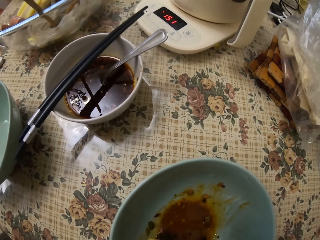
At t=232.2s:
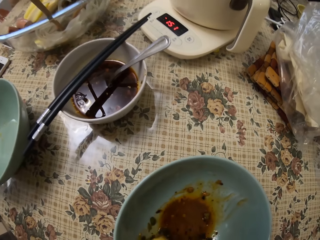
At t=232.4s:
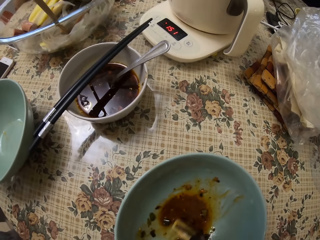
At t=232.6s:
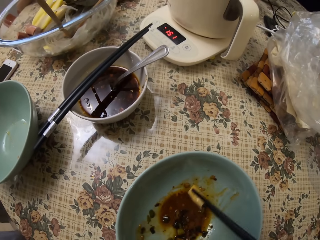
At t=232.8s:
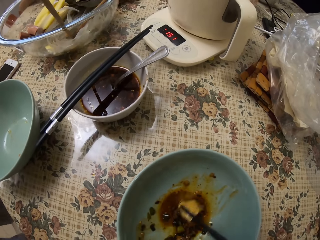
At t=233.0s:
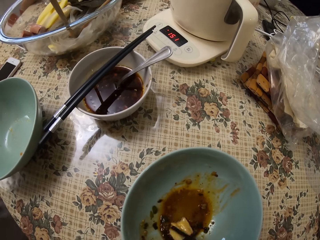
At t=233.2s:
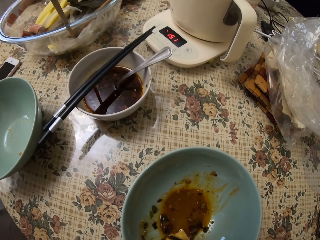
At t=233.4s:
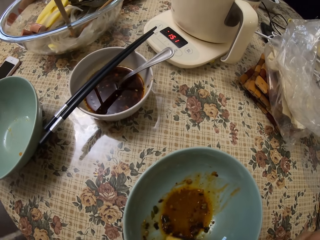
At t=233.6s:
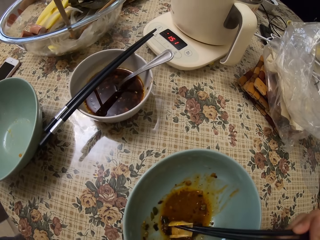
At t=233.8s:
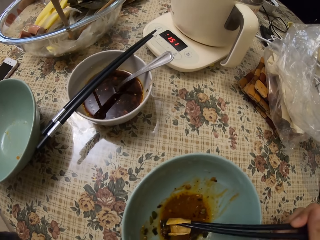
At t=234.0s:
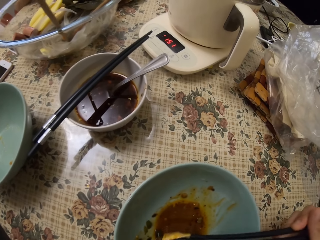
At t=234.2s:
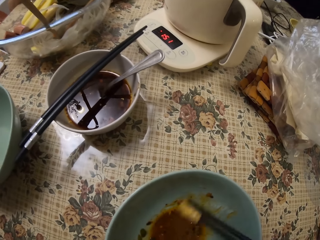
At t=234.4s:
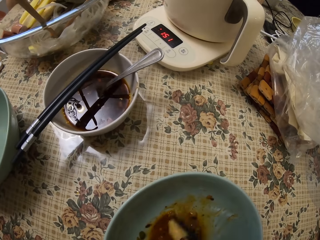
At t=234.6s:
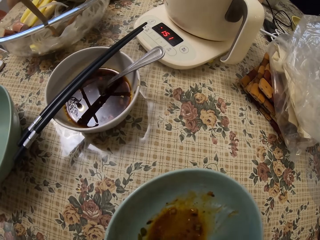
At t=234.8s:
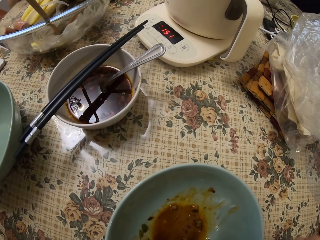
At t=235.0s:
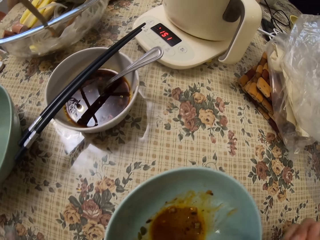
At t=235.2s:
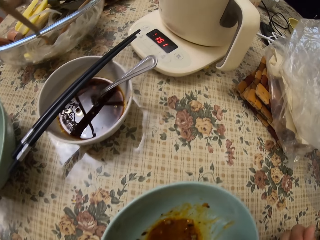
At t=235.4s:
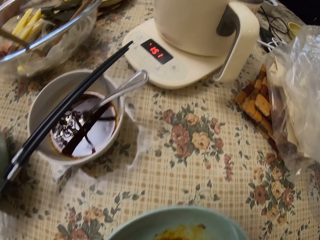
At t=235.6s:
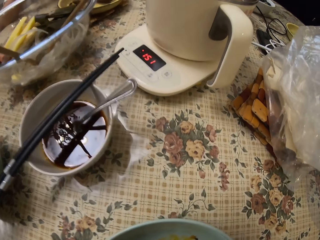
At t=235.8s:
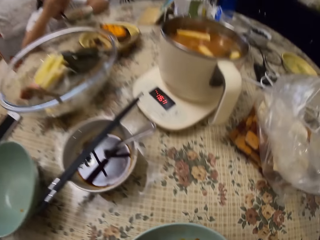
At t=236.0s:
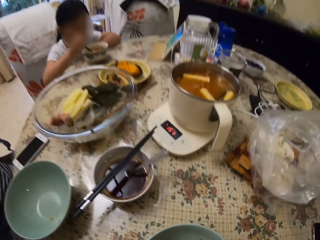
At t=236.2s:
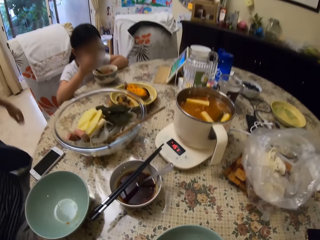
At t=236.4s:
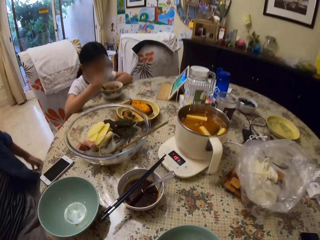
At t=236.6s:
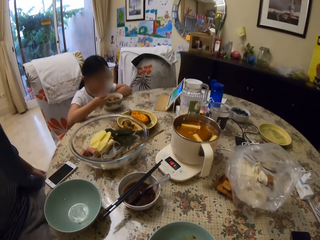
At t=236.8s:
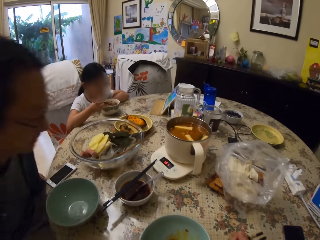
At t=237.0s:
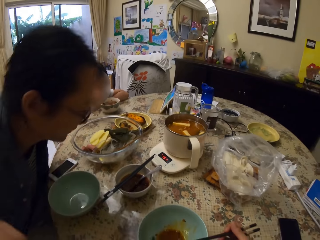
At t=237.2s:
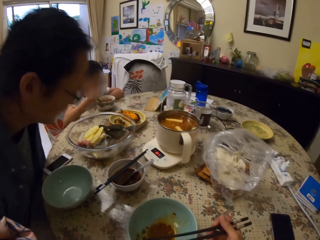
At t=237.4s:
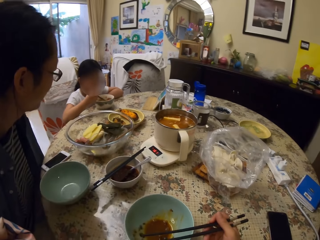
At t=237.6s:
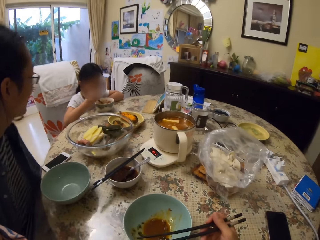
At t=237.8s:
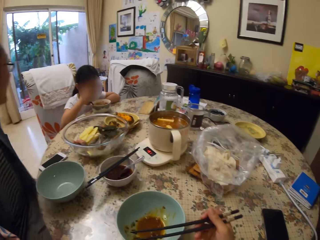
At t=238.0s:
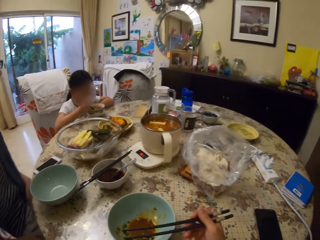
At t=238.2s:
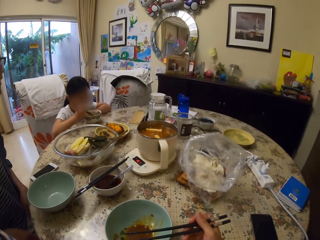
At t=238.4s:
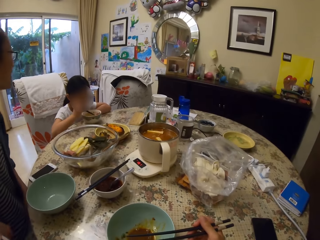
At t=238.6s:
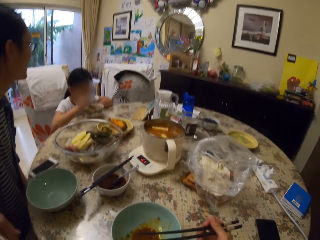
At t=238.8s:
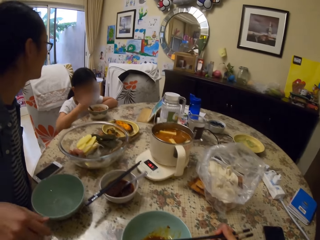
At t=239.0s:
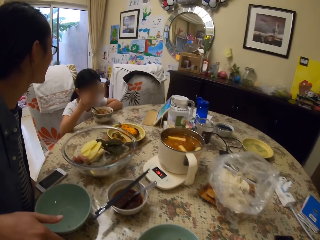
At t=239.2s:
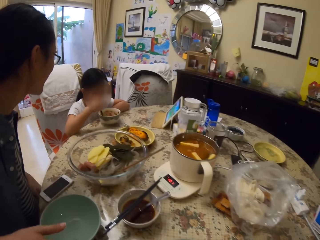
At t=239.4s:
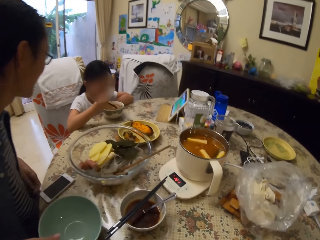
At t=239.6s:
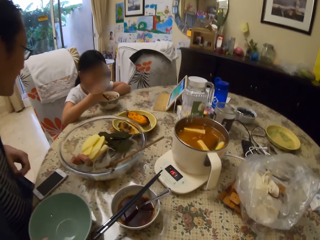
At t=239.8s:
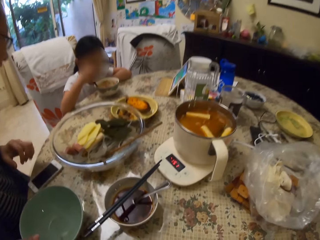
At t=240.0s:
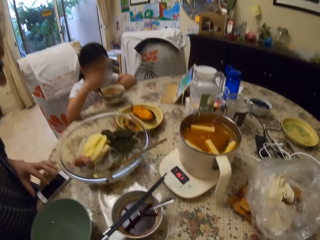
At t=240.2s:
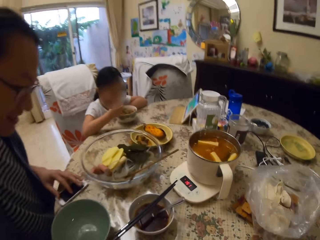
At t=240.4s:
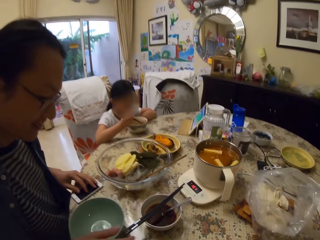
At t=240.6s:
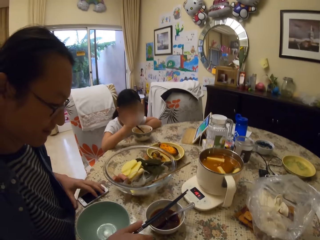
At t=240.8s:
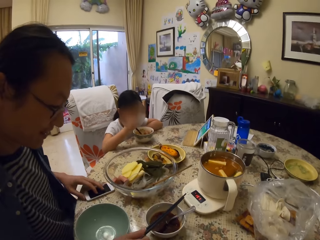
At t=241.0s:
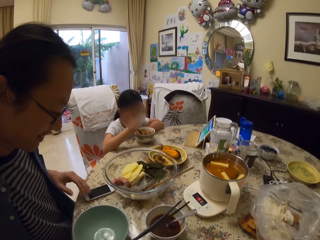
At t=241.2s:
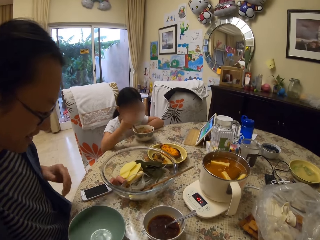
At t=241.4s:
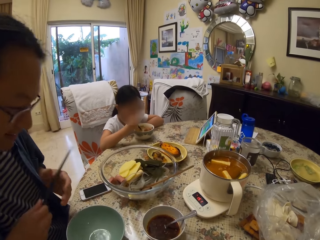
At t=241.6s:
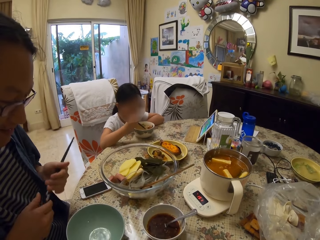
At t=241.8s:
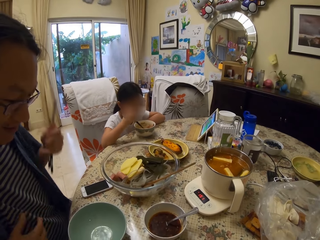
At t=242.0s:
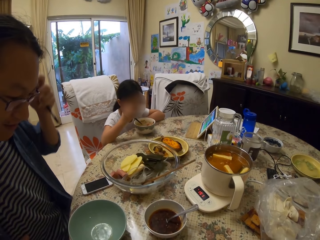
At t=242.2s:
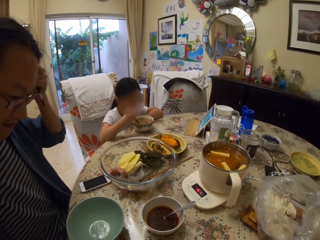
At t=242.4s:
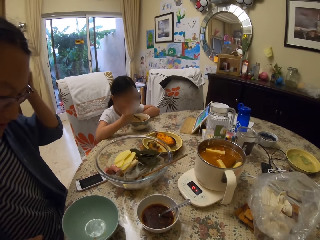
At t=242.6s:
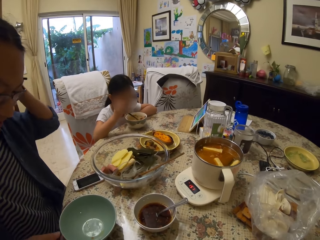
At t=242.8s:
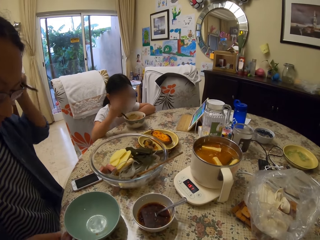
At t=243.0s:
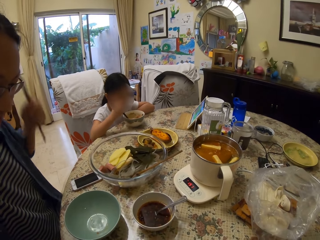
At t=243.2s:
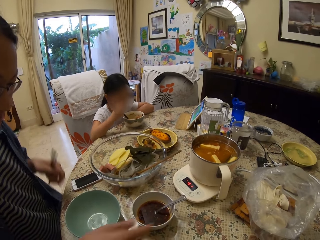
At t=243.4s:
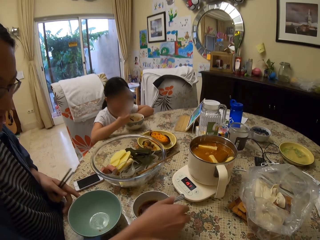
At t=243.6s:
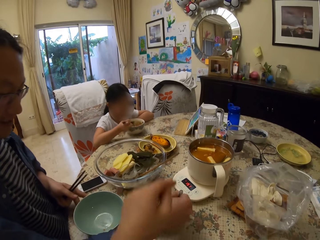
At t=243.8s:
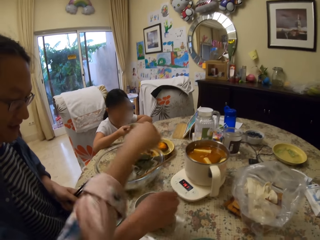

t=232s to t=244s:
The camera wearer stirs something in a bowl with chopsticks. A girl puts her hand on the table. A man moves around. The camera wearer bites something. A person eats something. The man sits on a chair. The camera wearer looks around. The man moves the chair forward. The girl moves something in a bowl with chopsticks. The man moves around and touches a phone. He picks chopsticks on a bowl, picks the chopsticks with the other hand and moves his hair.

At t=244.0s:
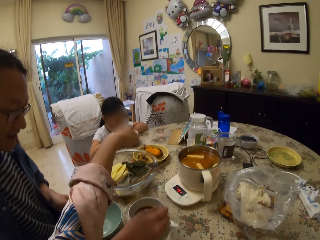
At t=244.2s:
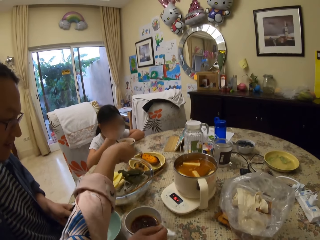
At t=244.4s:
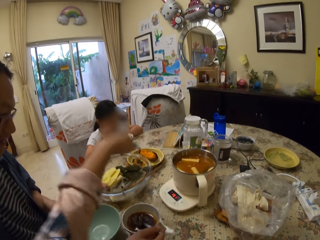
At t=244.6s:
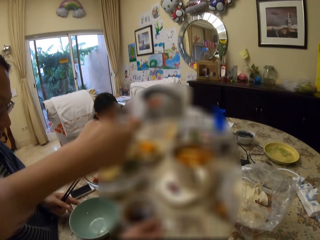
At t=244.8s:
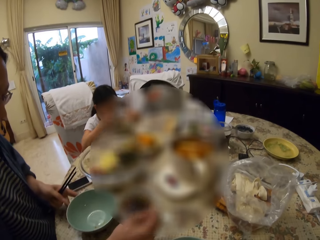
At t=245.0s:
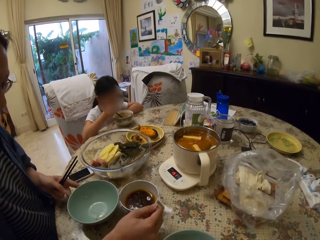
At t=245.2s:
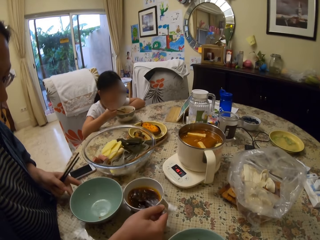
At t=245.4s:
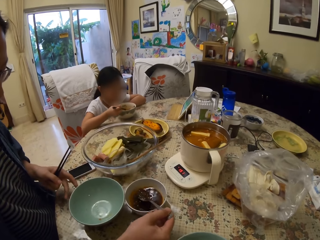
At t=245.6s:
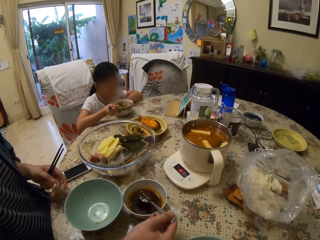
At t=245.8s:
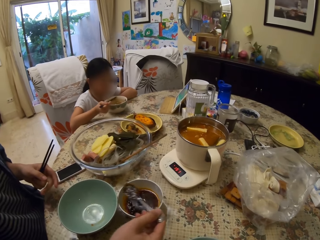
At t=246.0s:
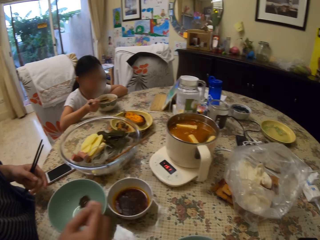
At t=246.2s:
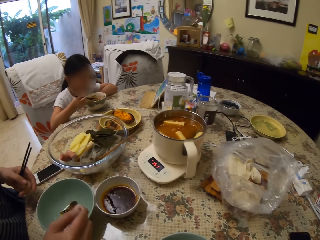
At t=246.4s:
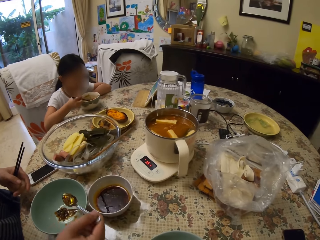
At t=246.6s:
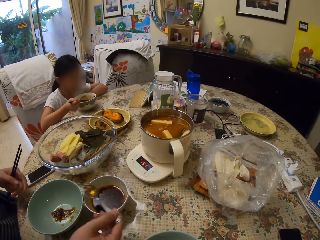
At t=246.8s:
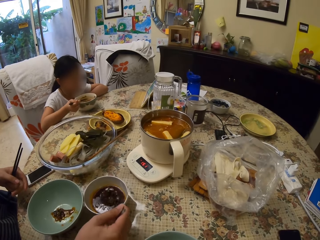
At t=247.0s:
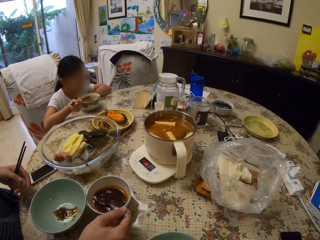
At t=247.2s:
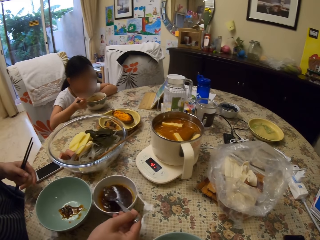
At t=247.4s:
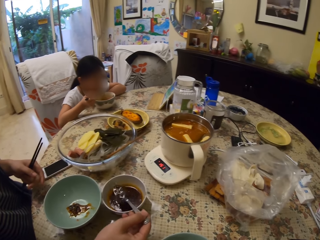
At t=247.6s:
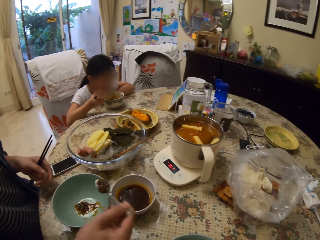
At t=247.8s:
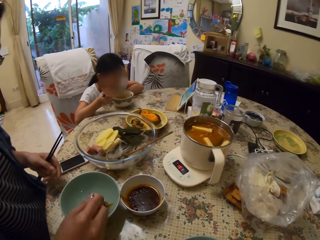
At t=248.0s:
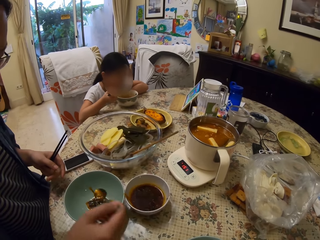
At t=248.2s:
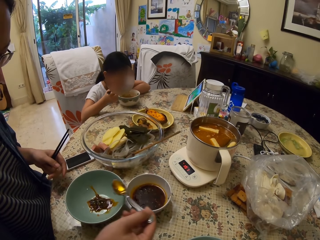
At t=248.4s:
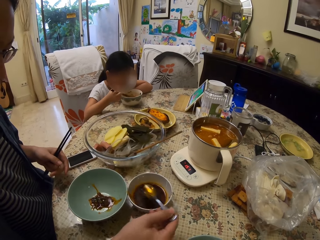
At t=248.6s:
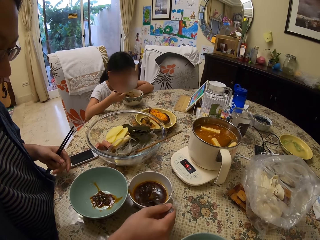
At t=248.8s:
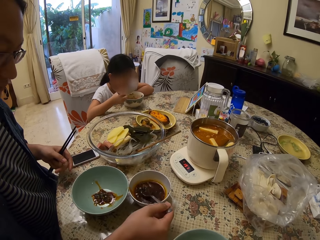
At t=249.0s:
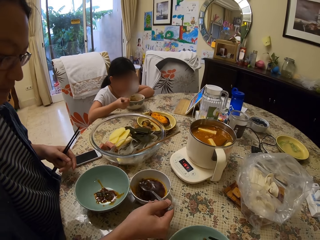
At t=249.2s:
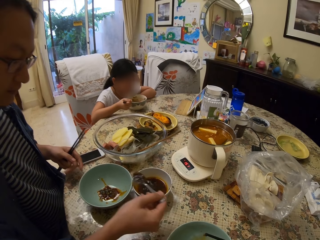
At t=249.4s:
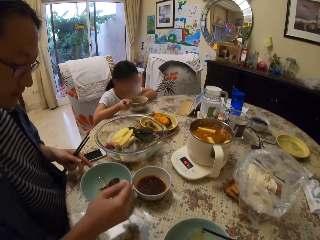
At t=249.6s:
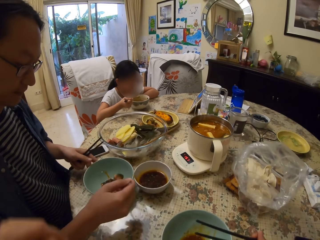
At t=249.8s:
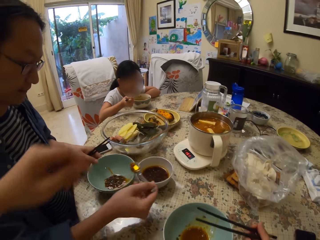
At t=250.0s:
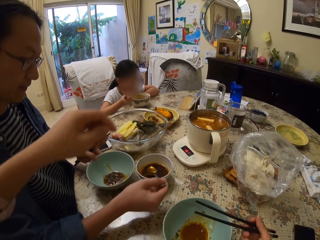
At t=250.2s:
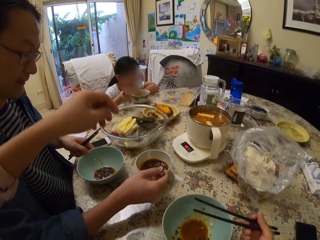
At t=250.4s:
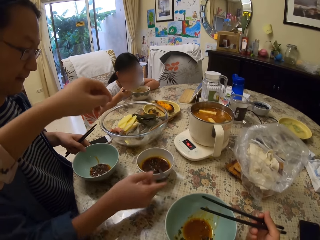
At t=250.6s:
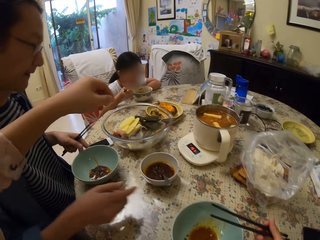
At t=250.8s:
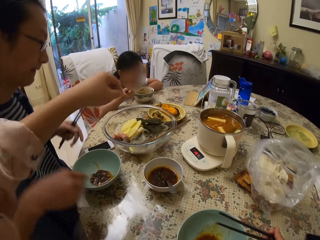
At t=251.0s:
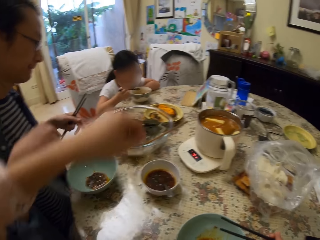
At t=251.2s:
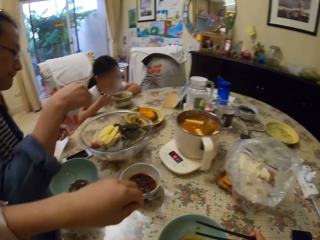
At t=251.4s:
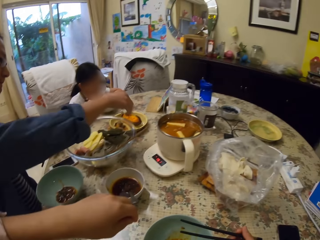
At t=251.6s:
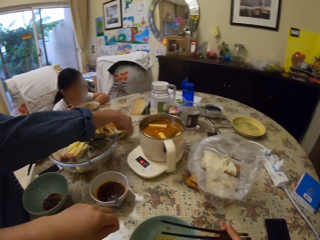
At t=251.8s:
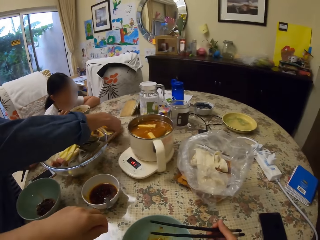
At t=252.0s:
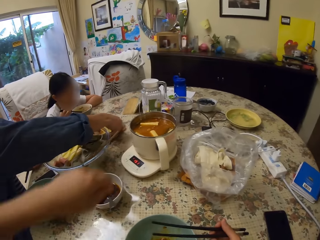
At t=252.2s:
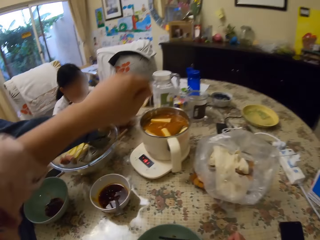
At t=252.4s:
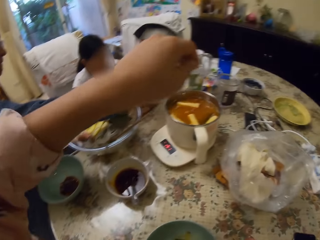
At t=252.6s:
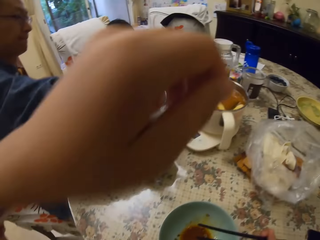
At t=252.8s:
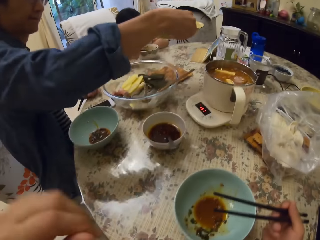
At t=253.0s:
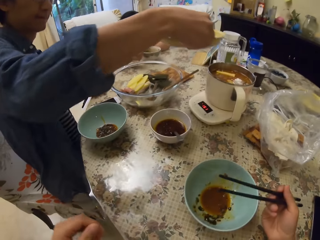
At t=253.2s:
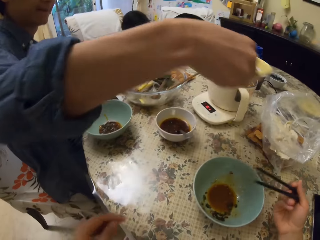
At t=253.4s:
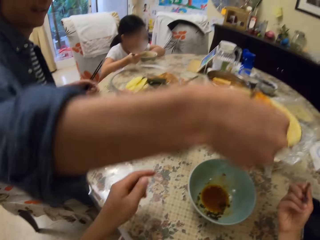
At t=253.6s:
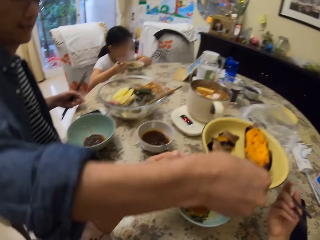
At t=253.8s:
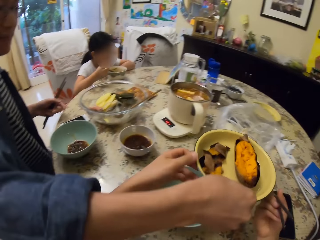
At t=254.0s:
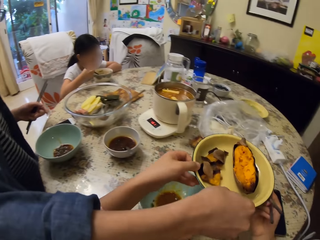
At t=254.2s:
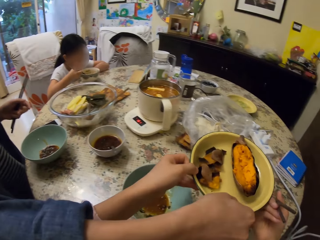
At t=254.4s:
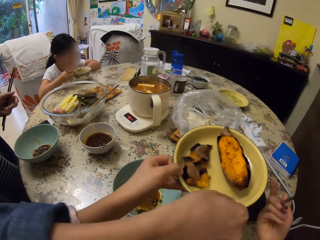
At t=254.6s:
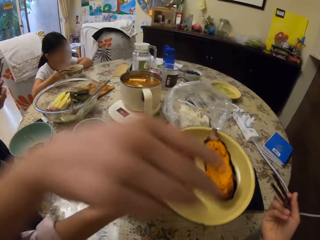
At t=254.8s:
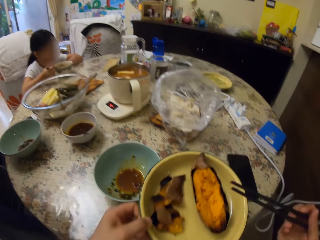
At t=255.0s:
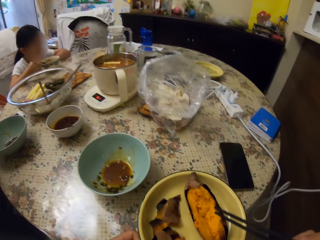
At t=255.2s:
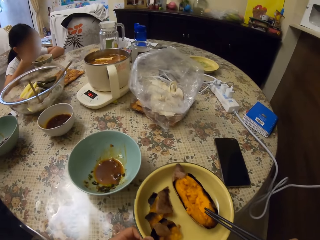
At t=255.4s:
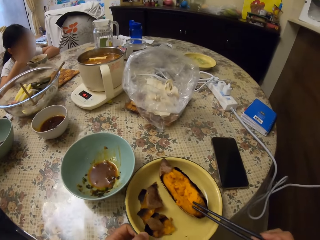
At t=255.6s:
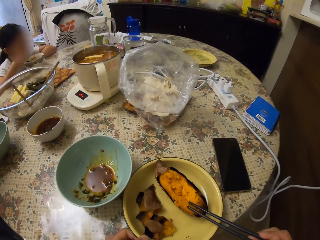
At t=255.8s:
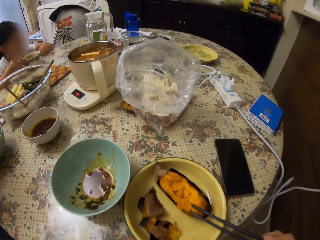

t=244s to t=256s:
A man picks a spoon in a bowl. The camera wearer stretches their hand. The man scoops something in the bowl with the spoon. The camera wearer points at something. They look around. The man puts something in the bowl. The camera wearer serves the man with something. The man scoops something in the bowl with the spoon. A girl bites something. The man puts something in the bowl with the spoon. He scoops something in the bowl with the spoon. The girl picks something in a bowl with chopsticks. The man puts something in the bowl with the spoon. He puts the spoon in the bowl. The camera wearer moves their hand. The girl bites something. The man picks a plate on the table and gives the camera wearer the plate. The camera wearer picks the plate from the man. The girl moves something in the bowl with the chopsticks.
